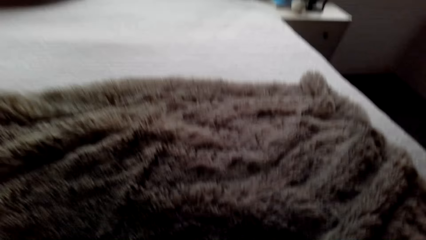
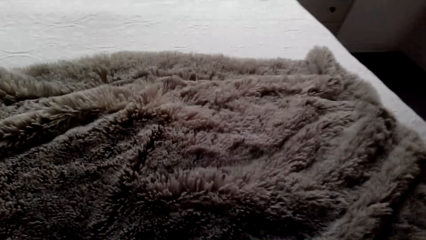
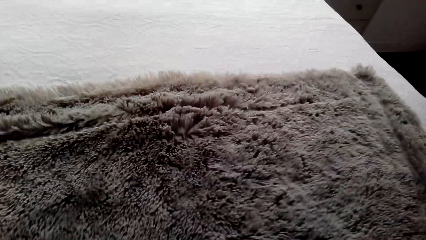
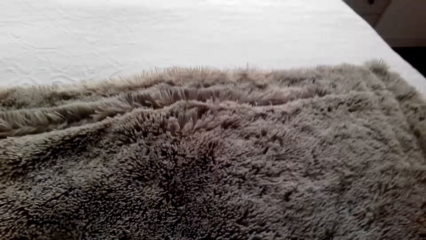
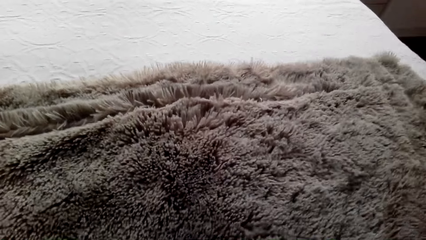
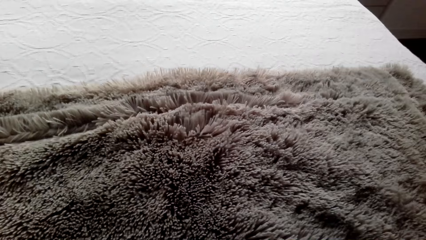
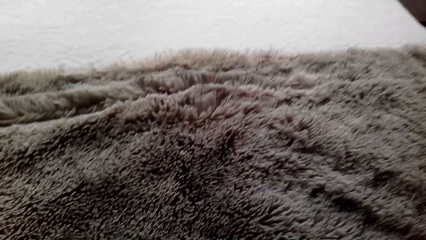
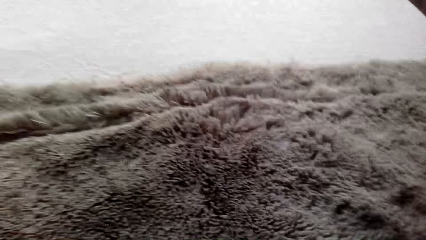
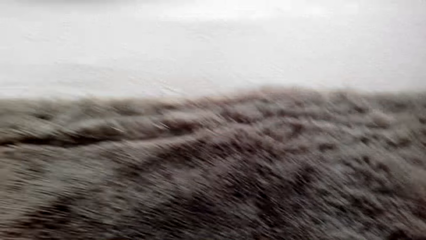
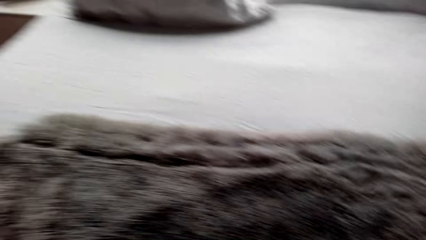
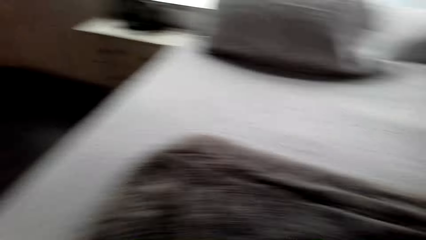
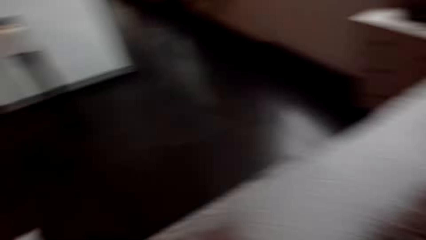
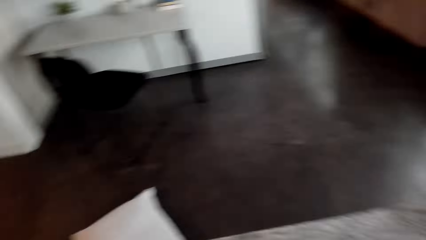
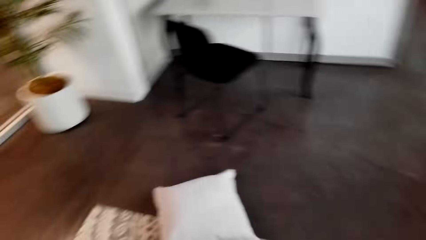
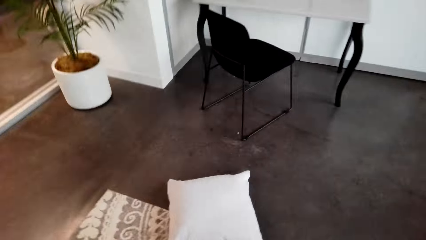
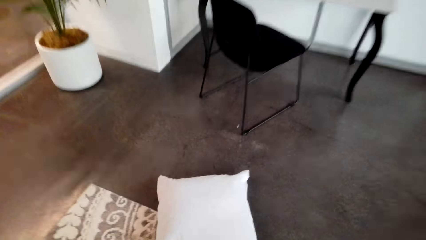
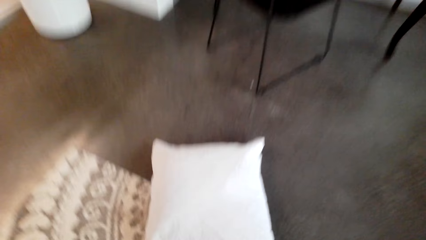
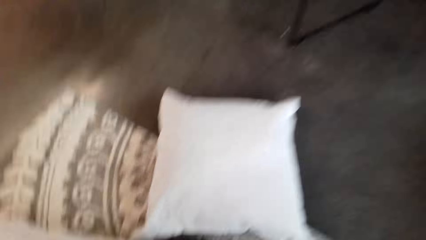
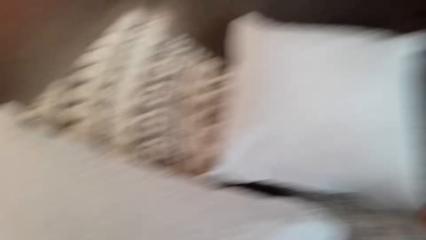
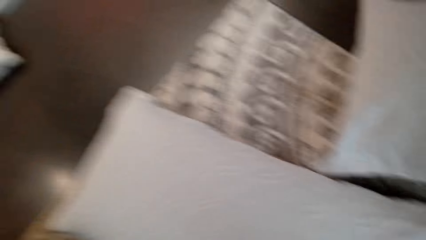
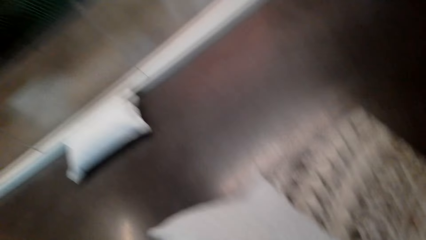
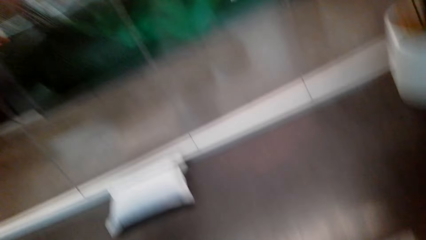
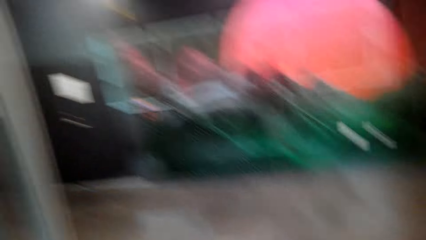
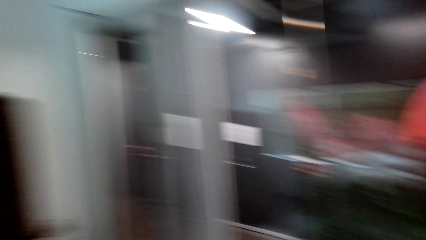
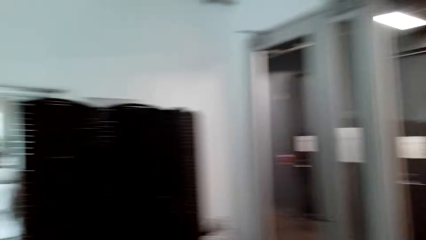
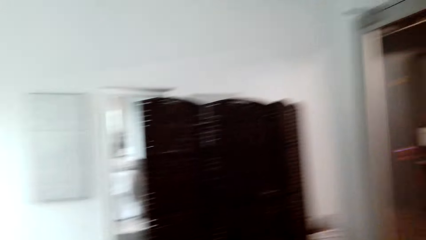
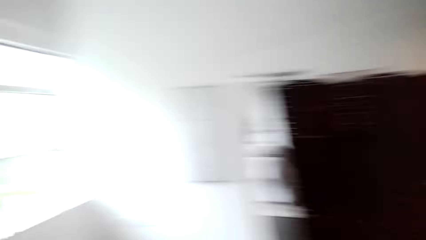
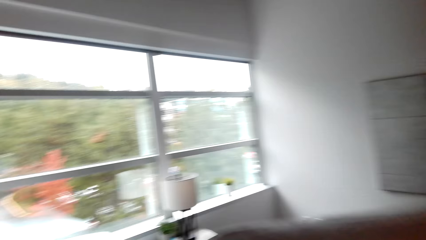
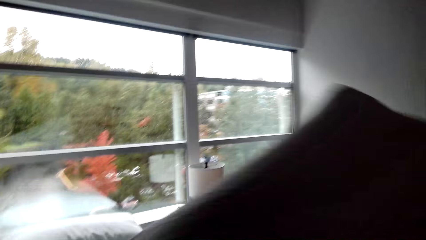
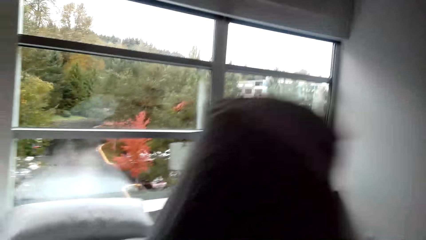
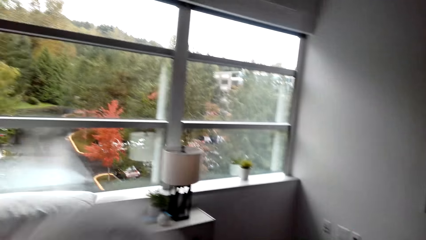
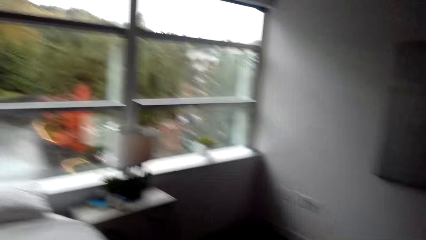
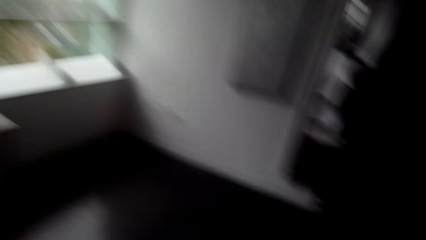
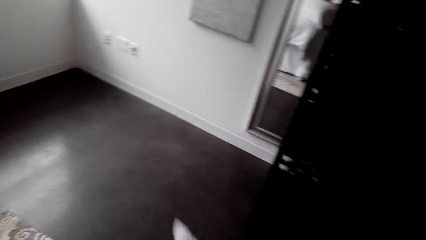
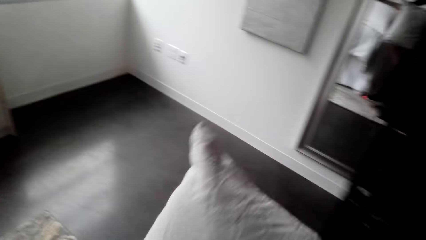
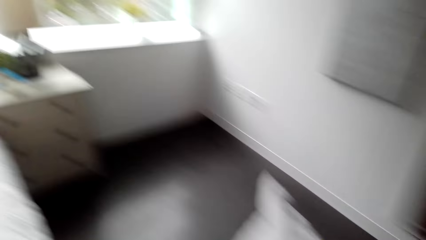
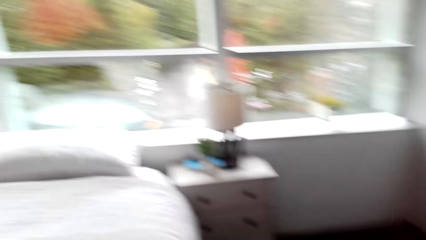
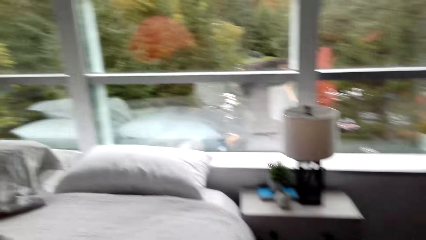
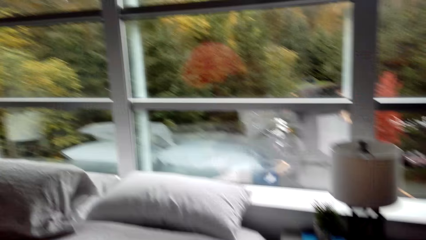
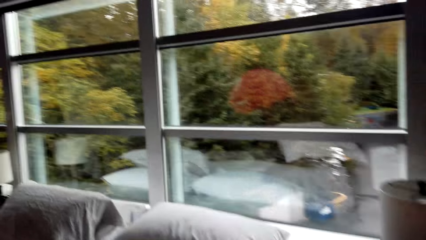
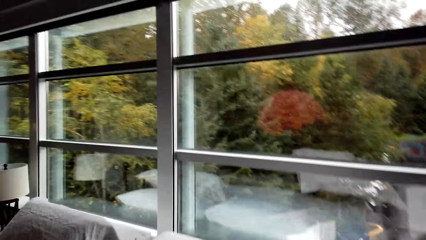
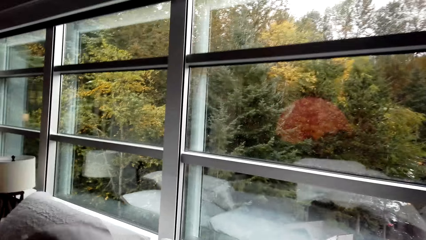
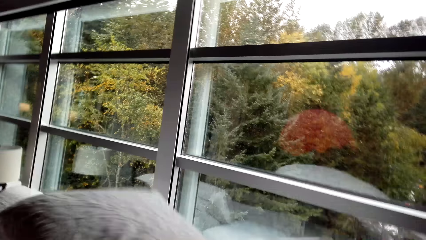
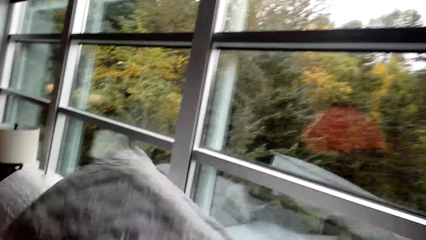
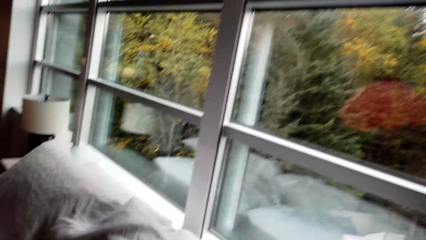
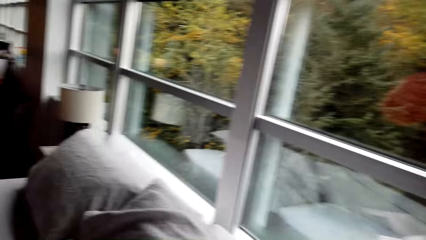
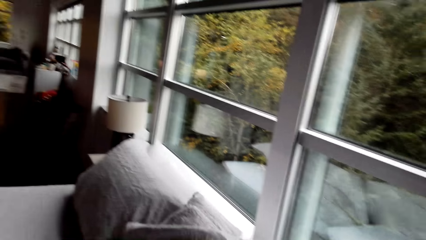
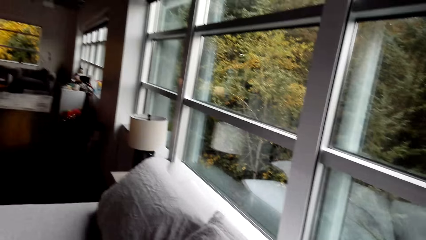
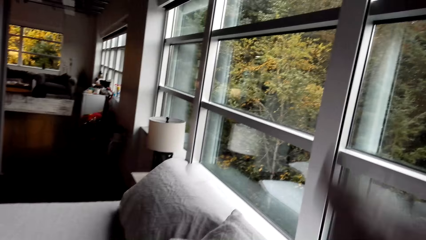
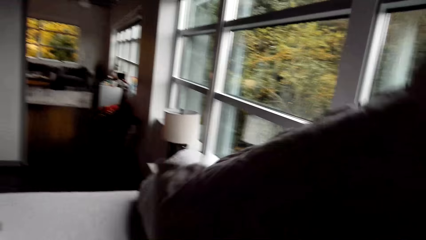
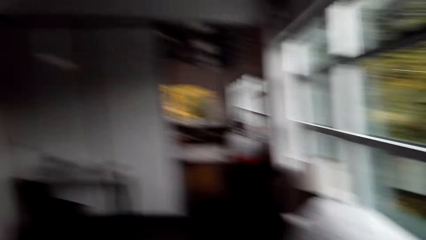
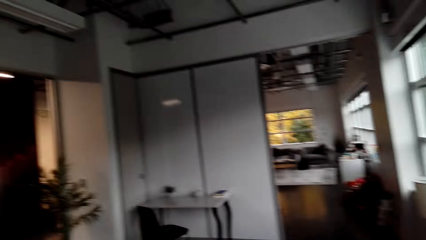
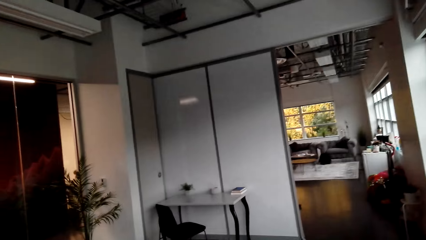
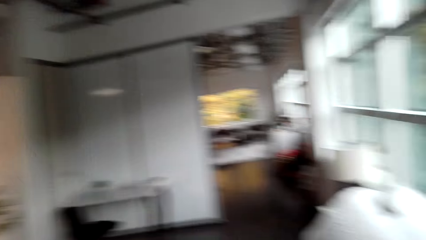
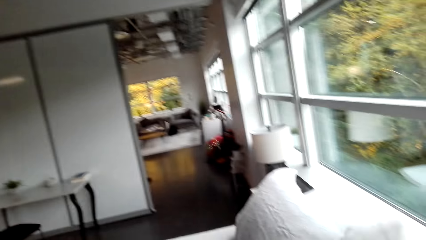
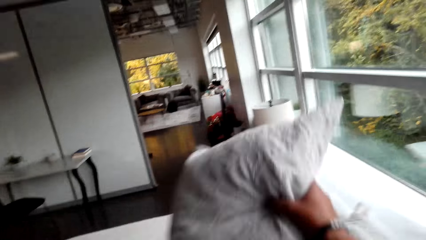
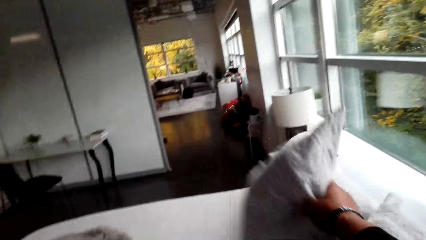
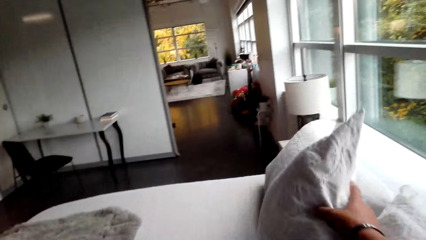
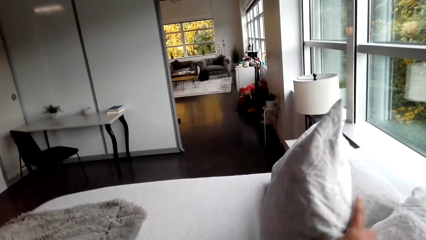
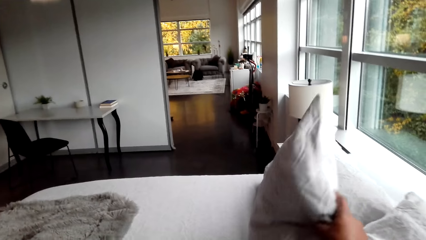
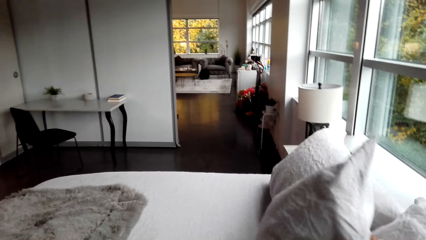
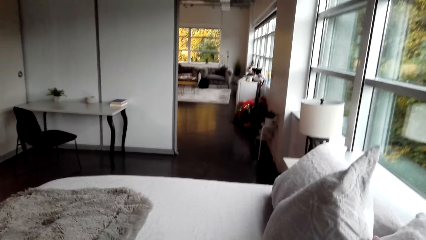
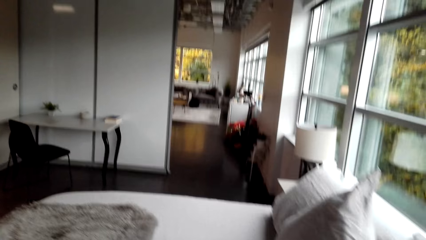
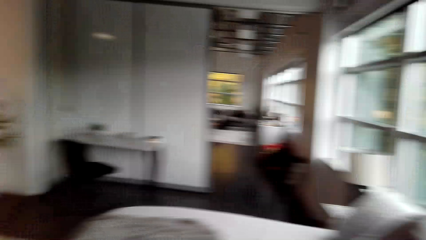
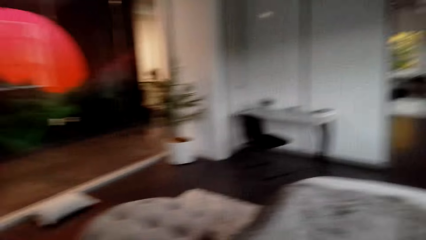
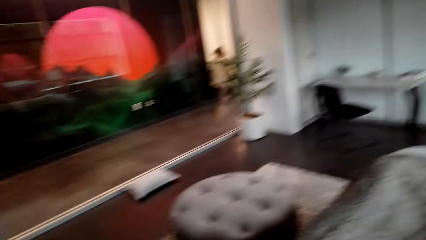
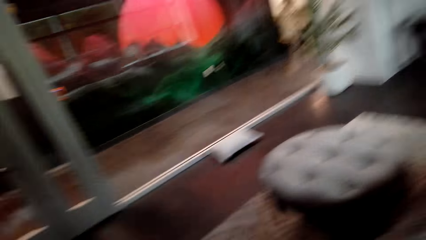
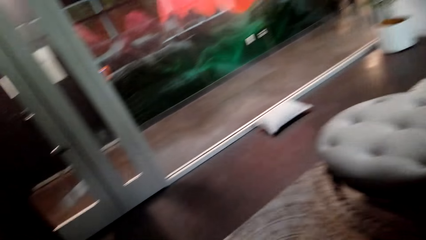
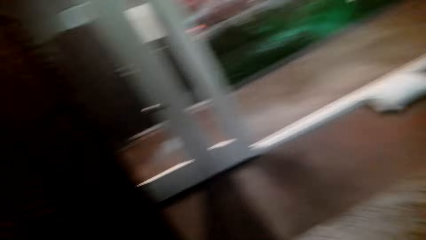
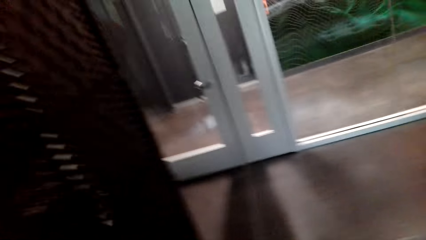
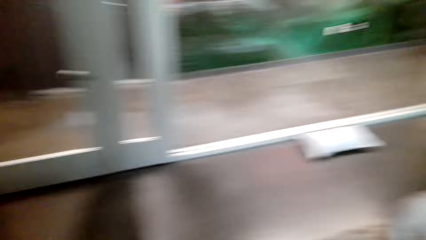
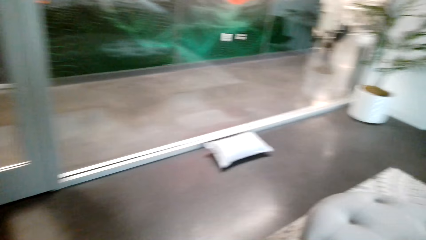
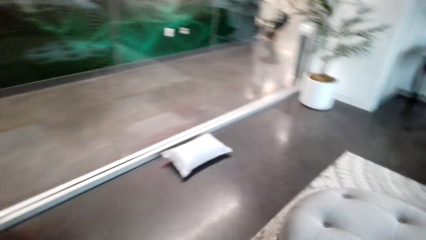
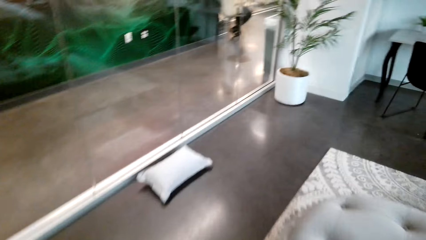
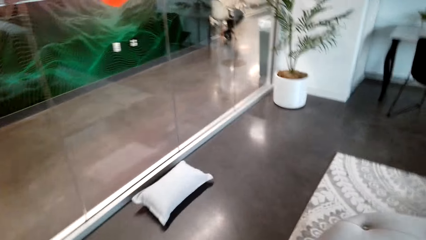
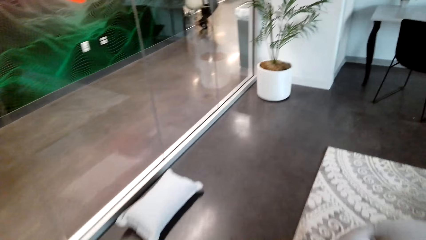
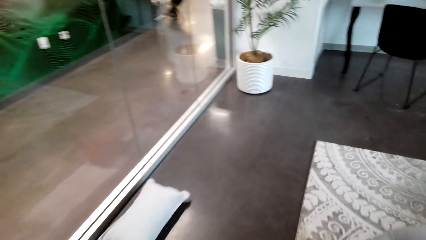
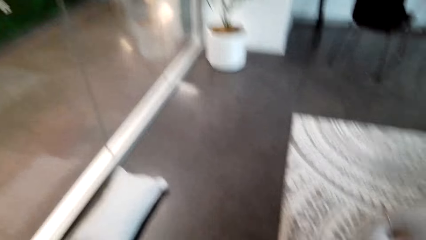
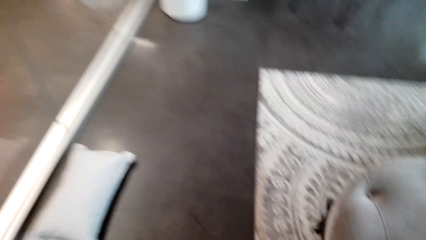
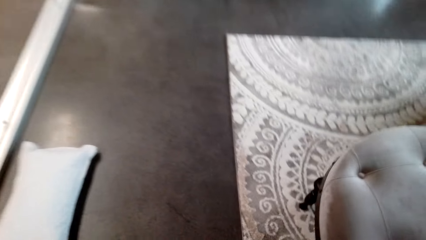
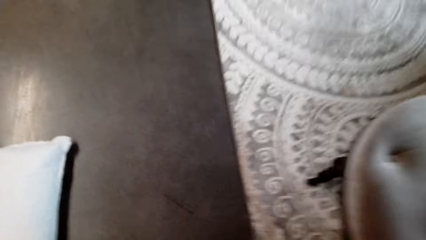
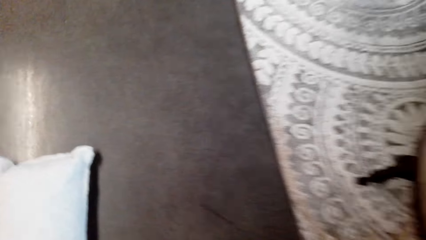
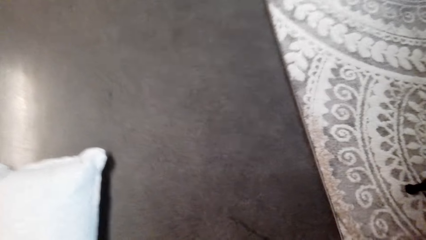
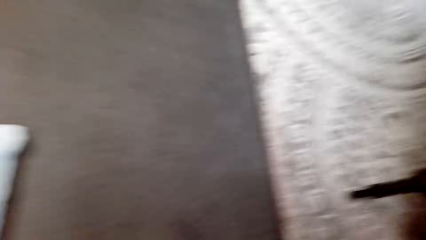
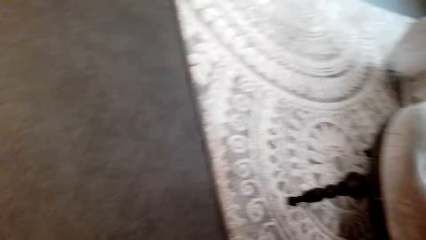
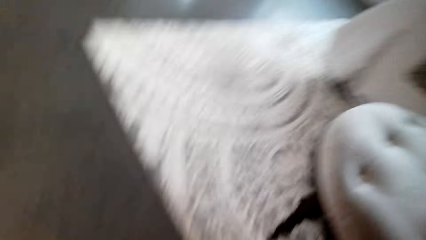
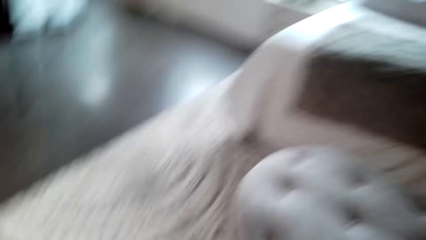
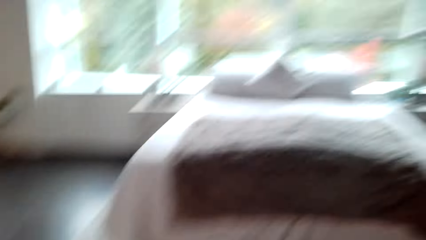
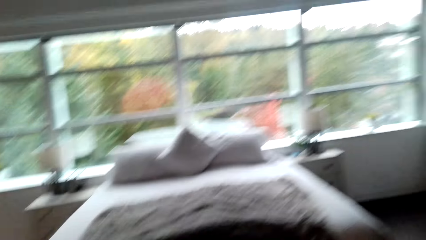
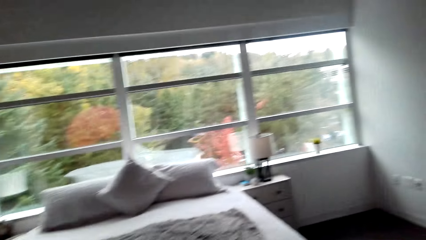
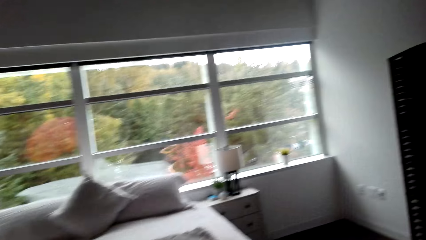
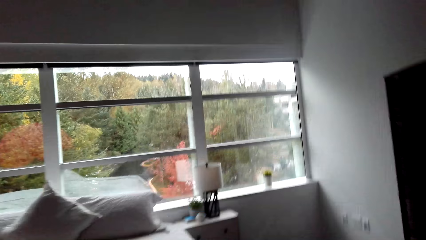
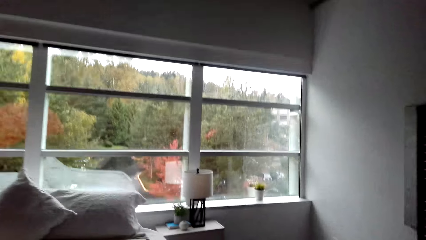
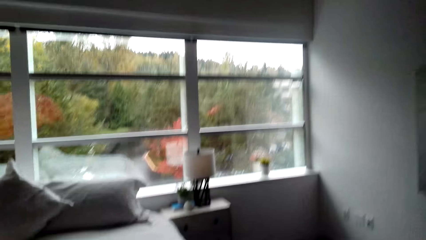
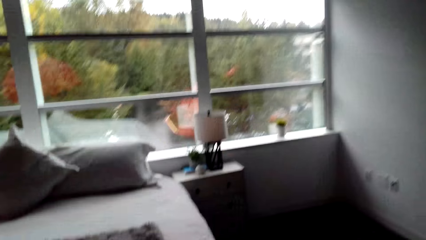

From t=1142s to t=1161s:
The camera wearer picks pillows from the floor. They throw the pillows on the bed. They walk on the floor. They pick a pillow from the floor. They walk on the floor.
